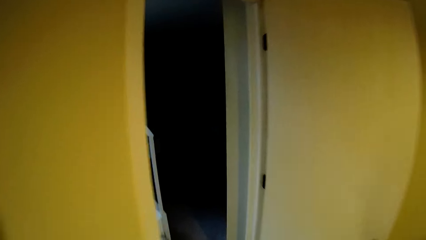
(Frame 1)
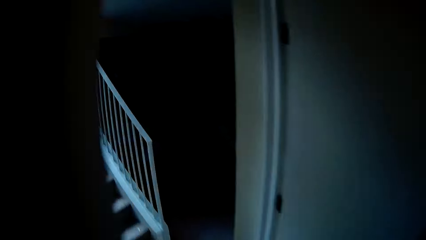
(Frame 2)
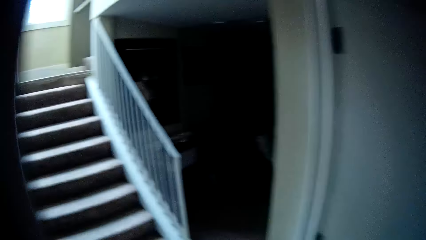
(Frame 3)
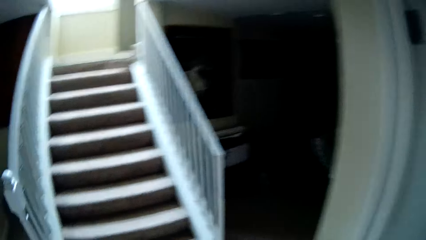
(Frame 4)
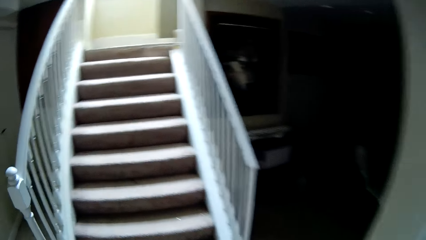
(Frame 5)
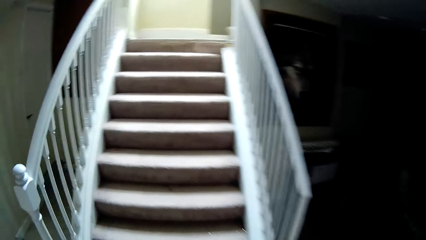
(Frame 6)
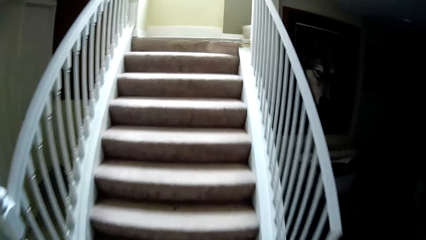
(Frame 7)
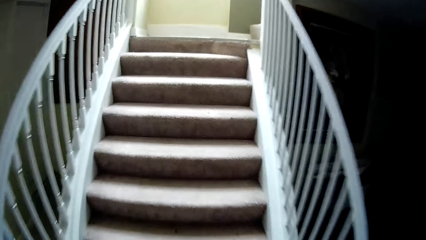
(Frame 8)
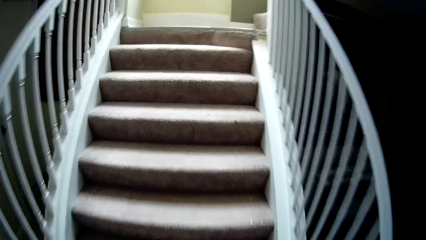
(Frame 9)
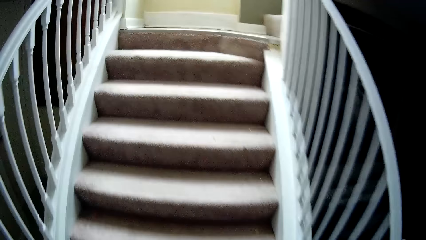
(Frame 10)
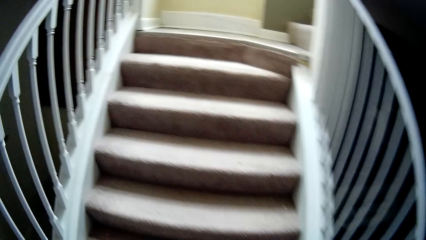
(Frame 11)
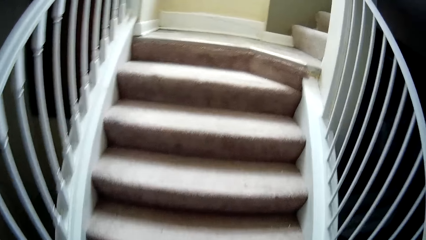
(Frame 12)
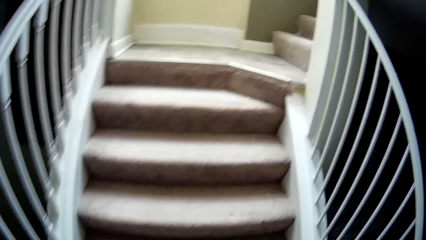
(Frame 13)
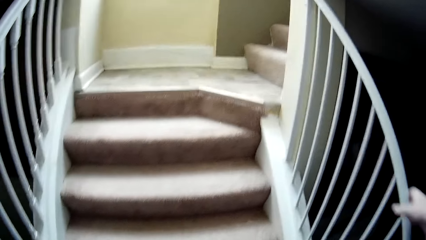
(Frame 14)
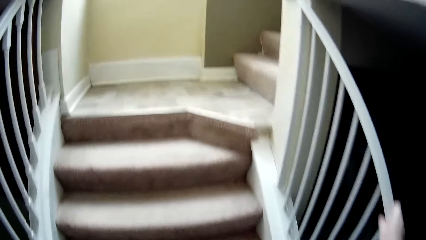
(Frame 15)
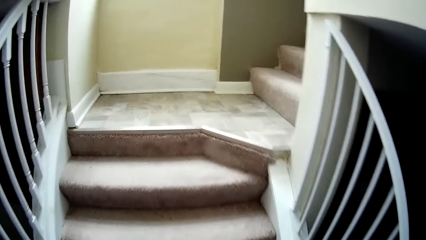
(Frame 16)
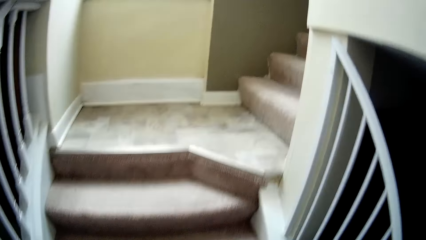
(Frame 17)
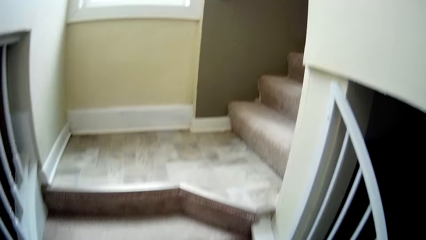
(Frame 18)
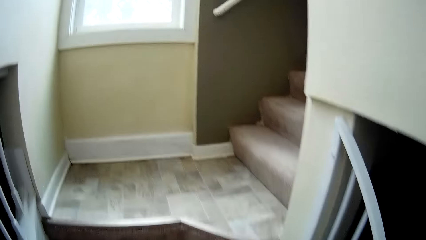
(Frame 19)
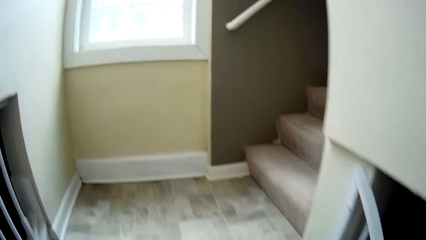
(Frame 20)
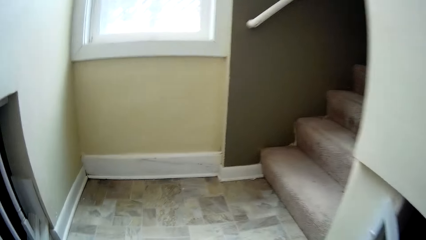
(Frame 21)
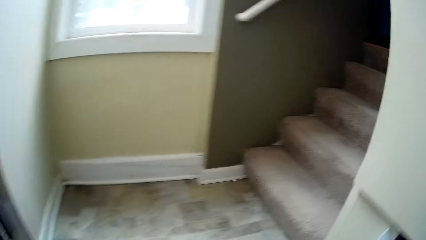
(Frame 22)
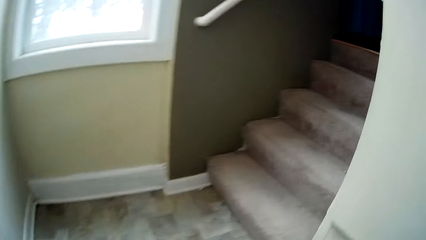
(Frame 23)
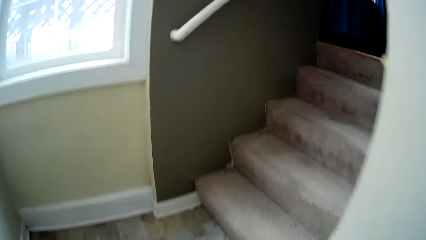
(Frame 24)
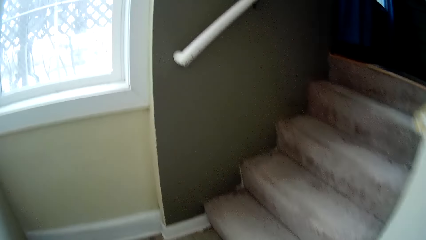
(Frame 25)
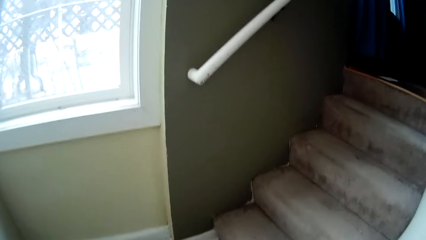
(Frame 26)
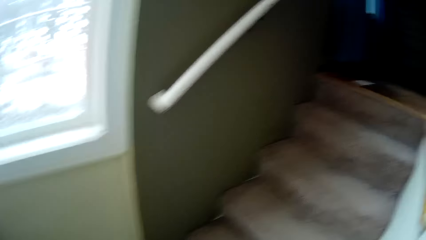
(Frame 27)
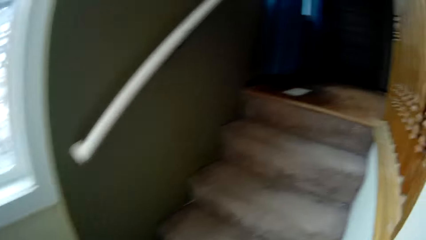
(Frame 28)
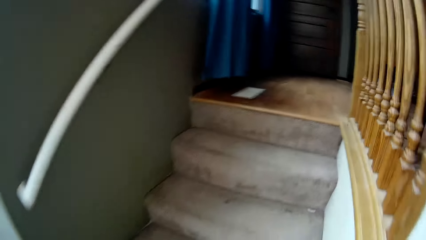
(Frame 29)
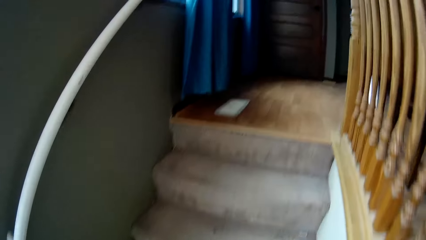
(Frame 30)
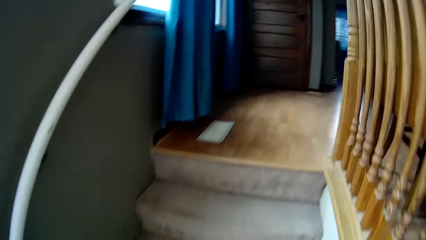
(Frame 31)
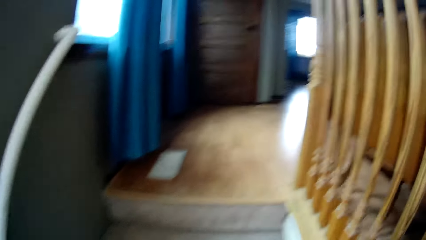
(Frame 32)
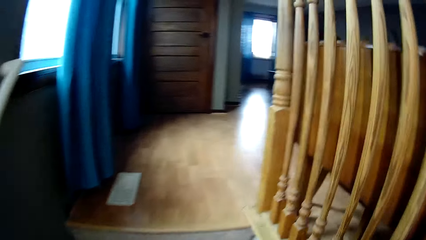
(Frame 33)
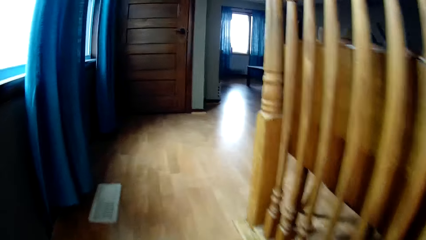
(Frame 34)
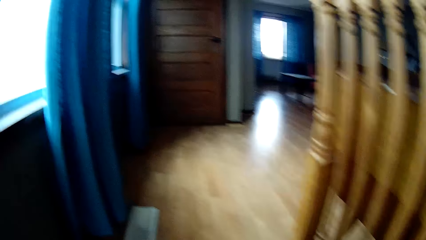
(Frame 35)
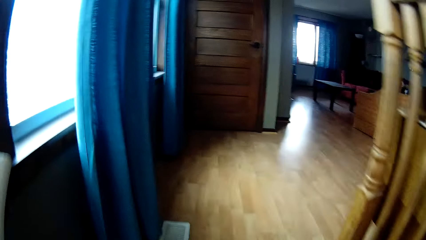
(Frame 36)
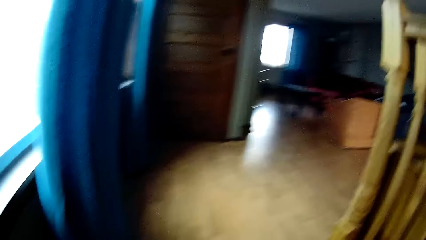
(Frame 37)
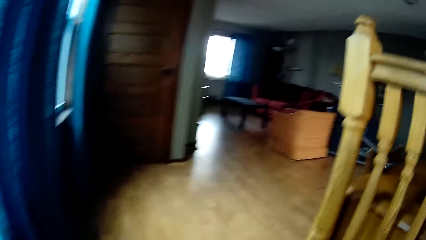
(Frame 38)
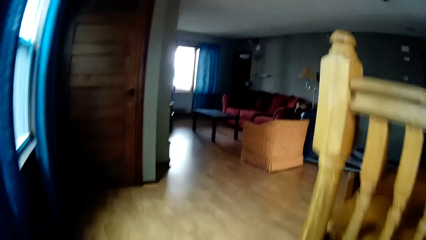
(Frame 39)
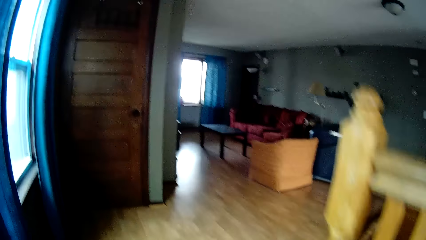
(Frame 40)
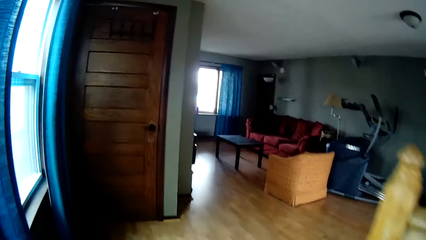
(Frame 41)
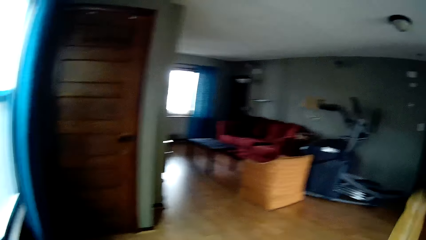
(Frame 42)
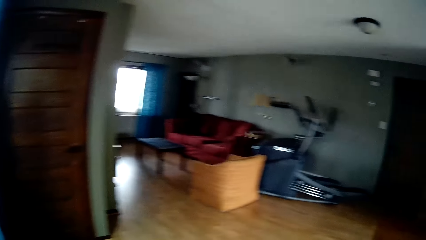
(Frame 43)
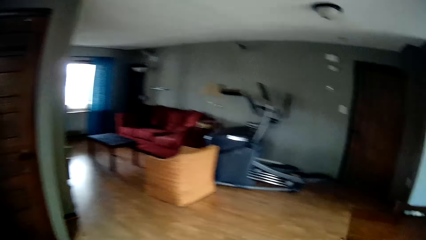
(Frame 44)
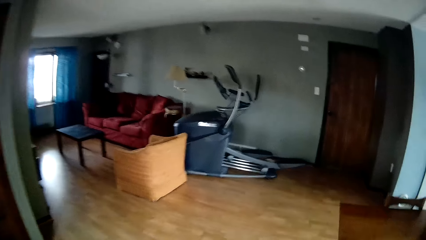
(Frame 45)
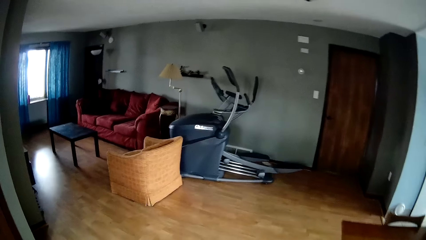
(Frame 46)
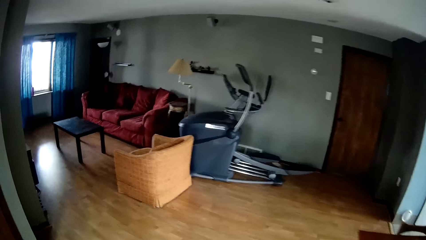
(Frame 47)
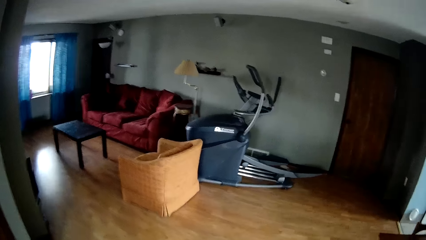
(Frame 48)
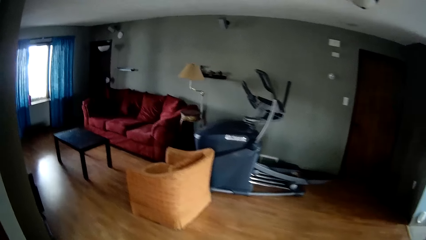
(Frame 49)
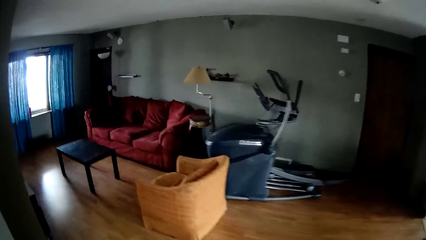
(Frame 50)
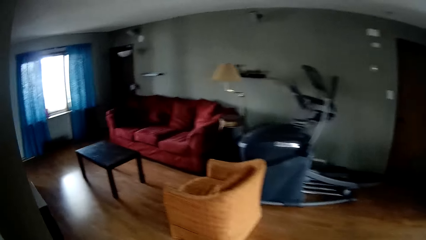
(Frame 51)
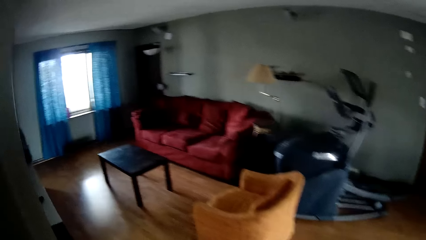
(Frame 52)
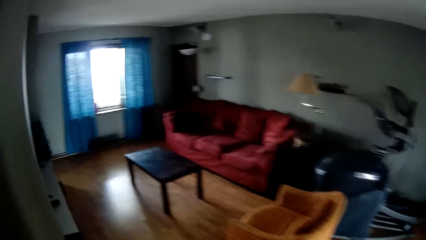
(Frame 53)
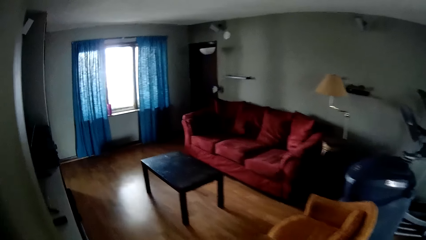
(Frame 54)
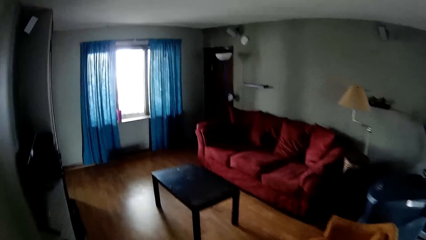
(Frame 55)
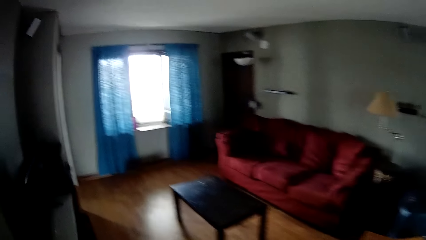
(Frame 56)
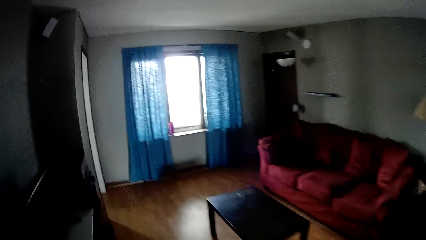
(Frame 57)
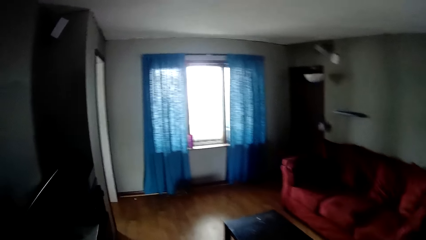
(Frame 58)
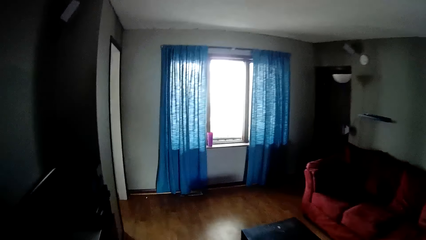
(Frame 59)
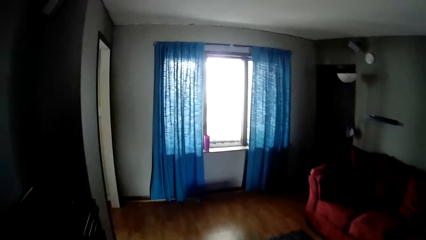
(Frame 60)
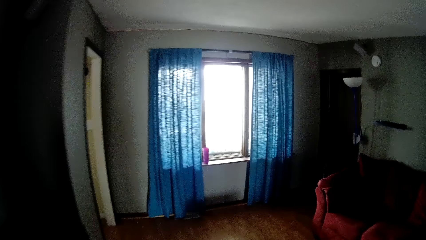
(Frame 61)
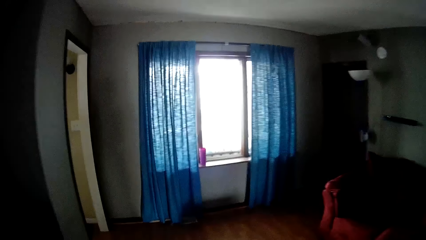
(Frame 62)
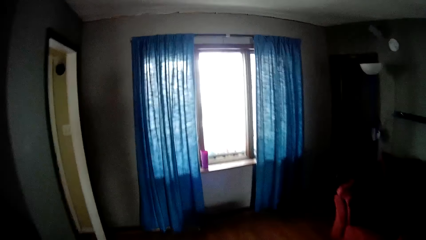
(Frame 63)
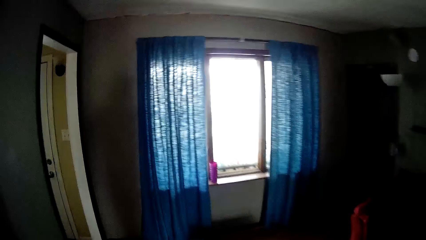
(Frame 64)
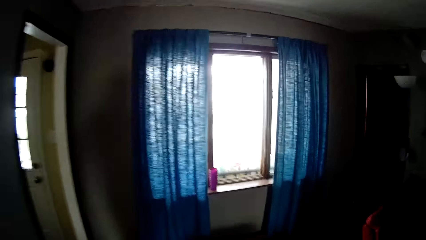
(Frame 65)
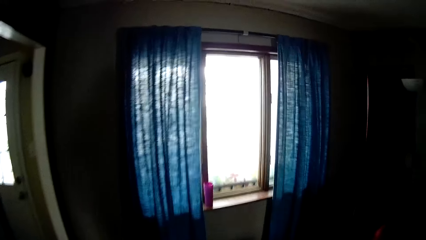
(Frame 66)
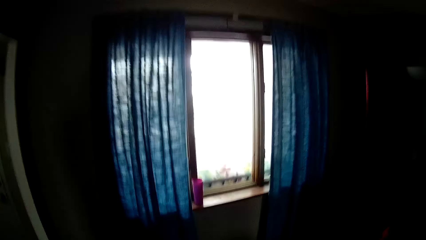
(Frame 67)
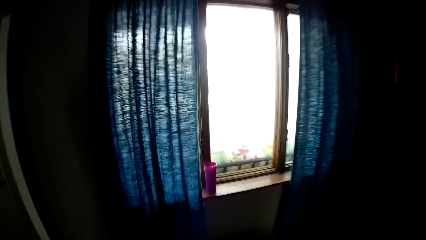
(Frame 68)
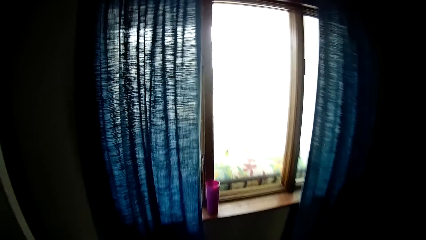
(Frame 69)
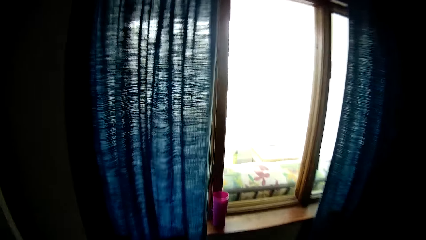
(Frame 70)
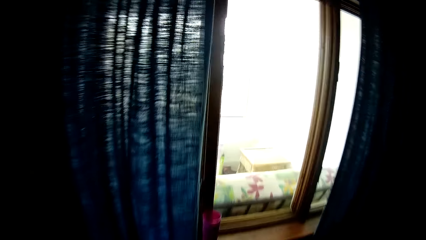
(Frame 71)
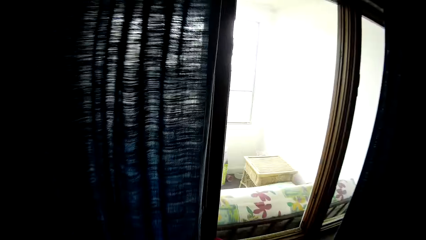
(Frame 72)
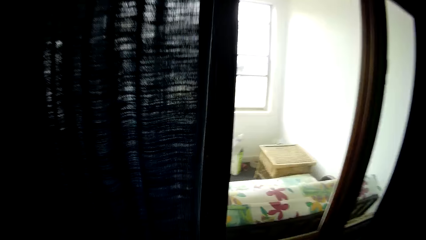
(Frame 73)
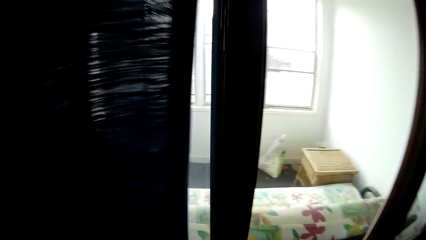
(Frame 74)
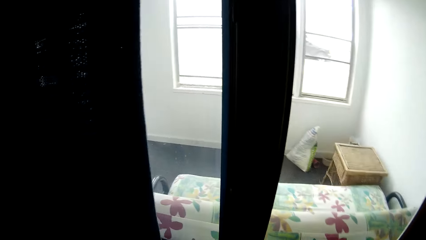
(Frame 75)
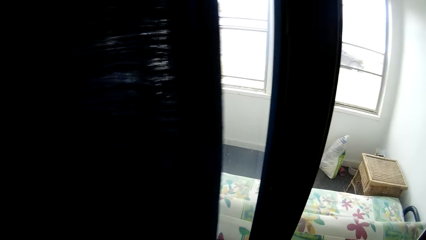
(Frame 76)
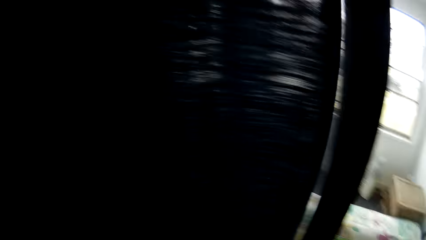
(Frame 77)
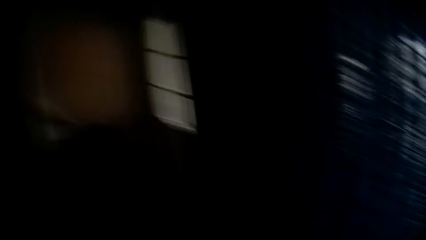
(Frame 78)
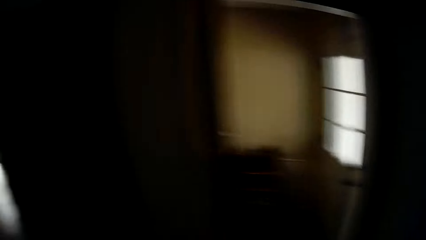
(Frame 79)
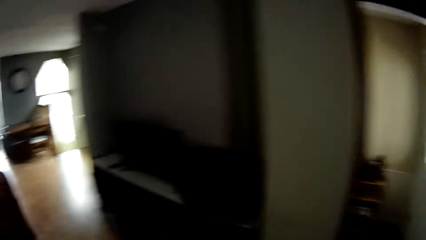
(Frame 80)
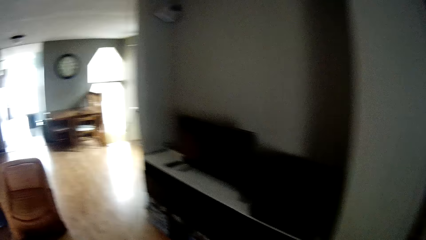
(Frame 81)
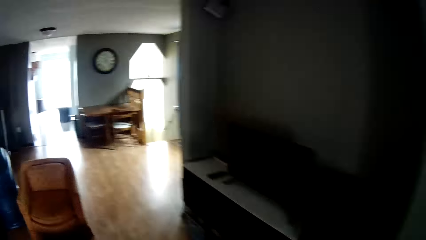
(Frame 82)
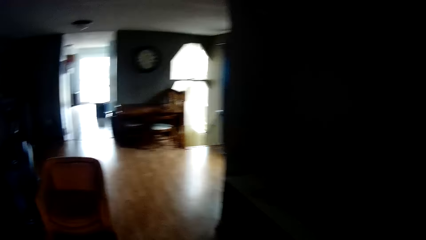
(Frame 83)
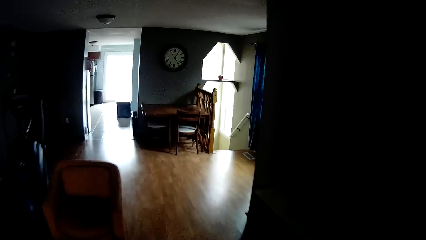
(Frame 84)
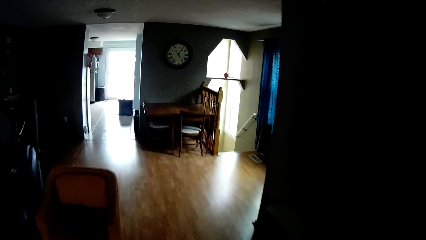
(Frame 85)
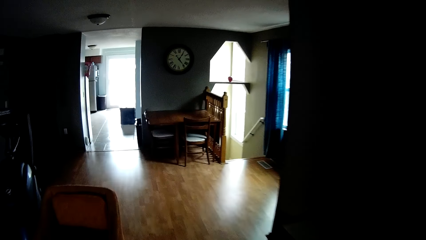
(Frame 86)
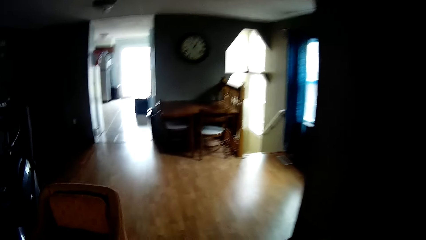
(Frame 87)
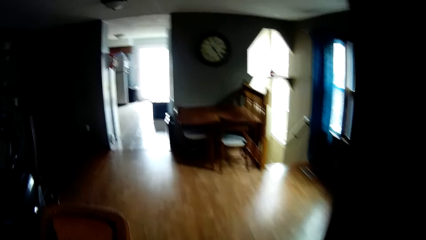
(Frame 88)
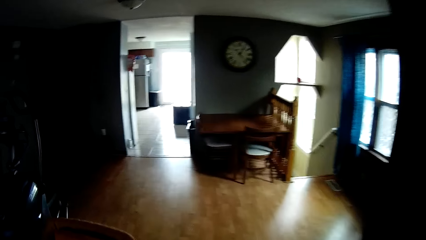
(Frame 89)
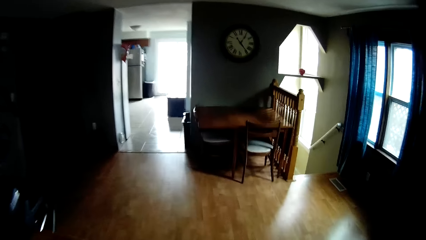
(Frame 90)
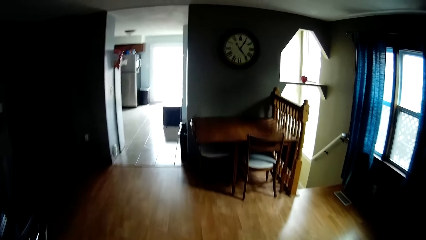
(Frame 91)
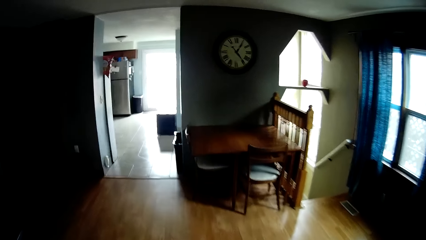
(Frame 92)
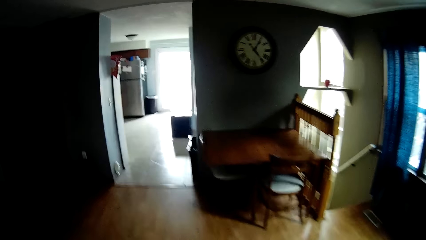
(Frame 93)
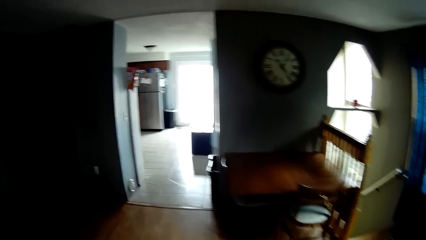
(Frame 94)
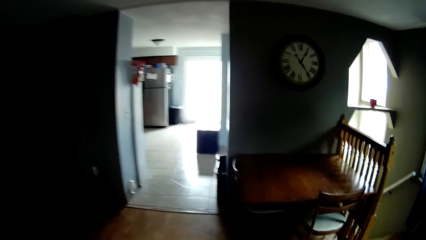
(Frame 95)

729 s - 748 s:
The camera wearer switches off the light. They walk up the stairs. They walk around the room. They pick the cup from the window stool. They walk to the kitchen with the cup.
